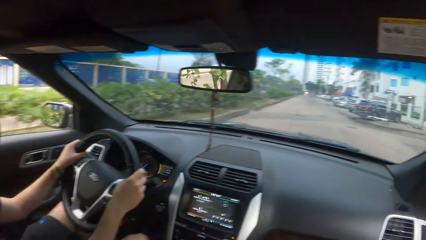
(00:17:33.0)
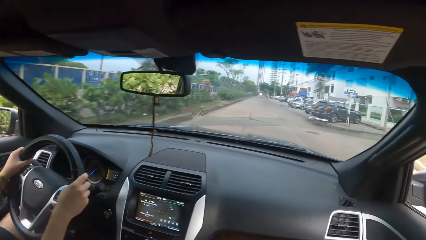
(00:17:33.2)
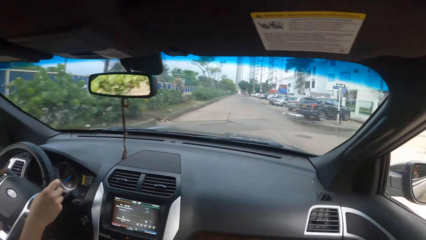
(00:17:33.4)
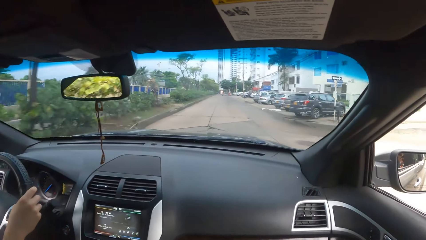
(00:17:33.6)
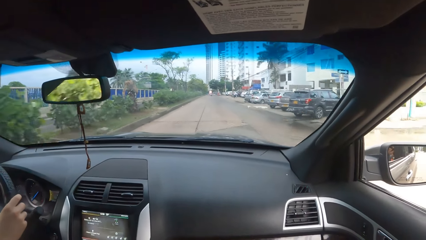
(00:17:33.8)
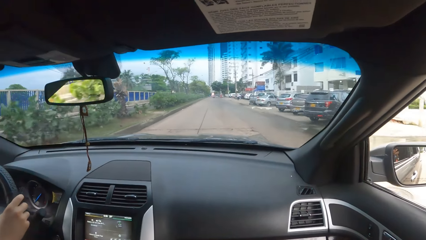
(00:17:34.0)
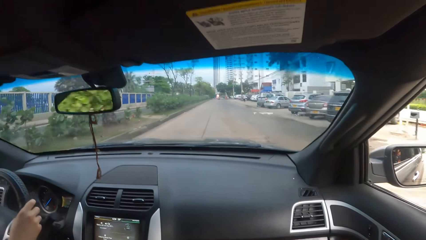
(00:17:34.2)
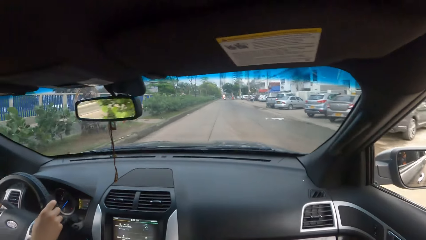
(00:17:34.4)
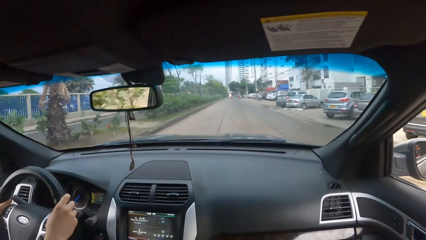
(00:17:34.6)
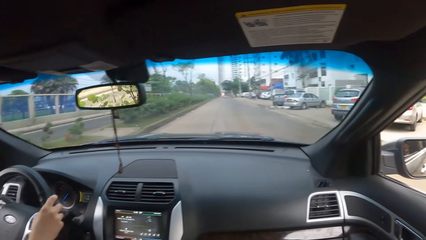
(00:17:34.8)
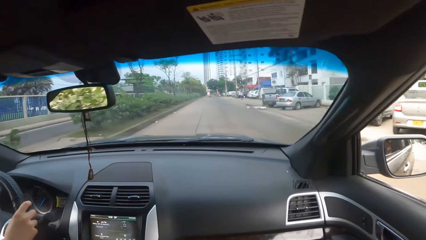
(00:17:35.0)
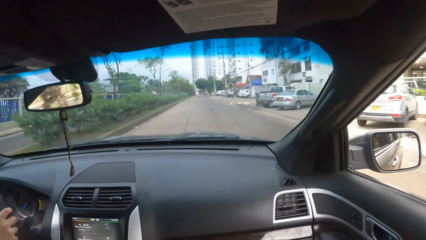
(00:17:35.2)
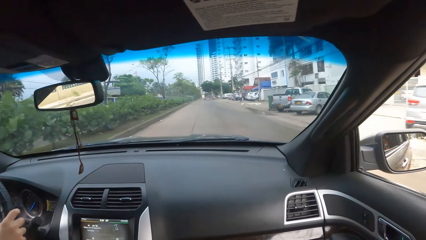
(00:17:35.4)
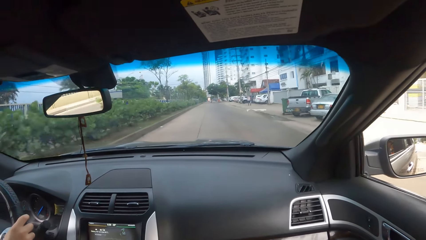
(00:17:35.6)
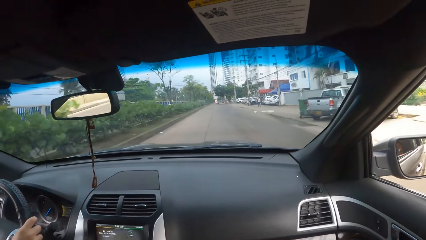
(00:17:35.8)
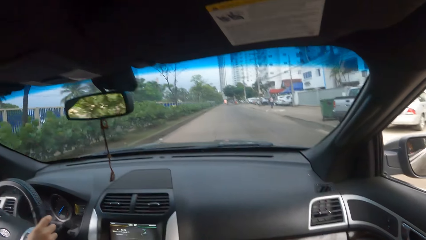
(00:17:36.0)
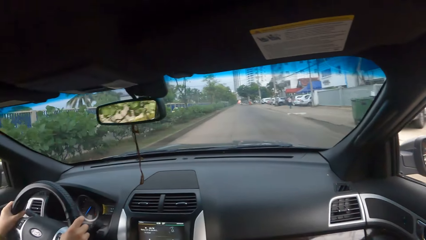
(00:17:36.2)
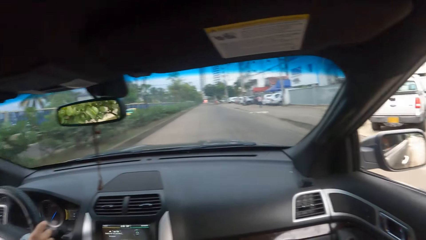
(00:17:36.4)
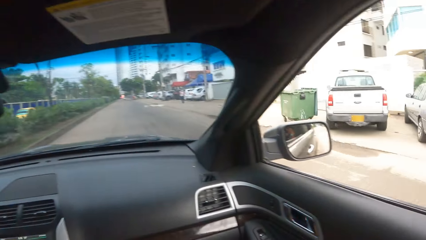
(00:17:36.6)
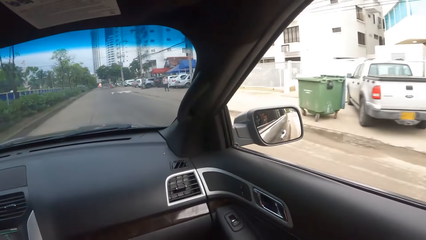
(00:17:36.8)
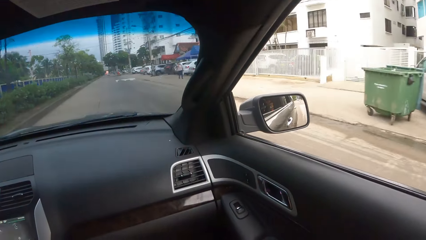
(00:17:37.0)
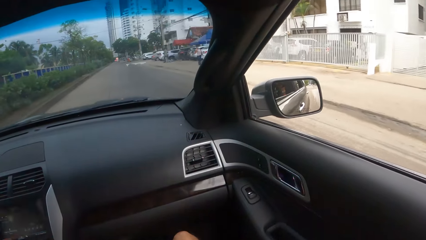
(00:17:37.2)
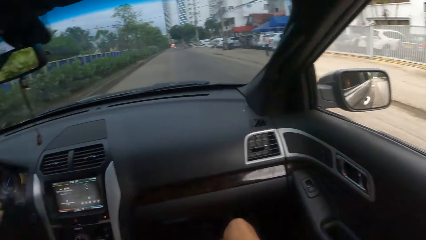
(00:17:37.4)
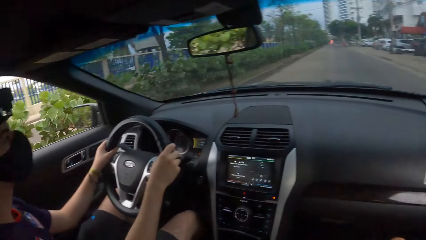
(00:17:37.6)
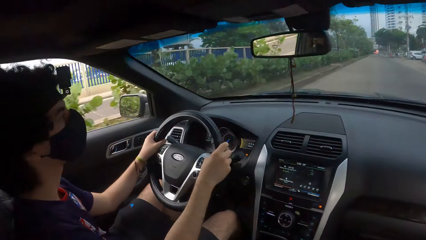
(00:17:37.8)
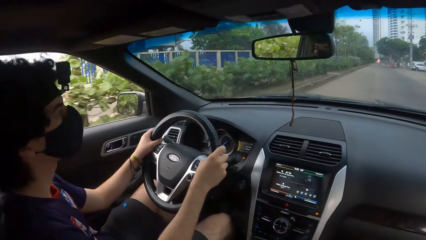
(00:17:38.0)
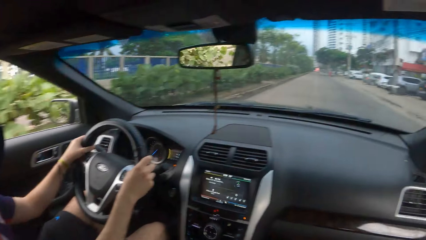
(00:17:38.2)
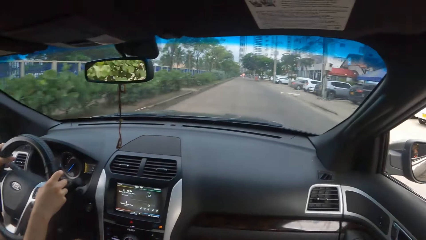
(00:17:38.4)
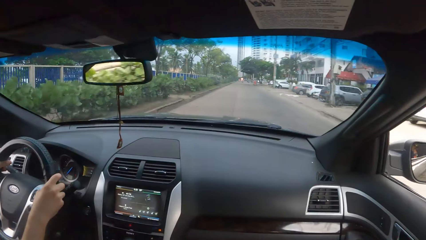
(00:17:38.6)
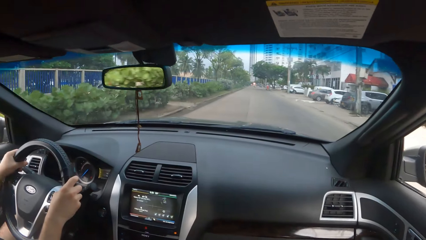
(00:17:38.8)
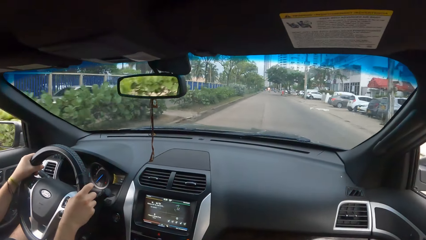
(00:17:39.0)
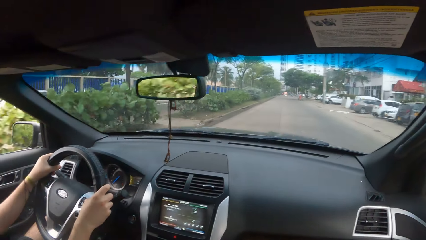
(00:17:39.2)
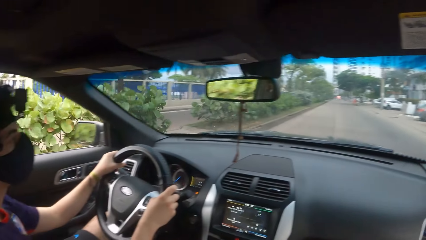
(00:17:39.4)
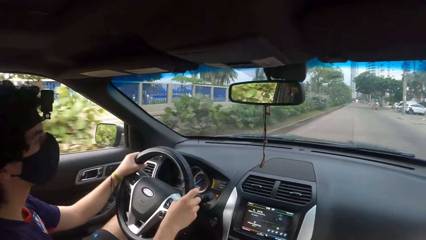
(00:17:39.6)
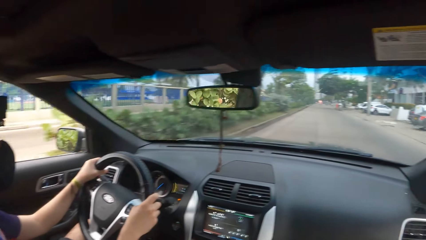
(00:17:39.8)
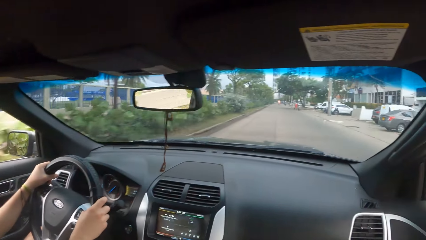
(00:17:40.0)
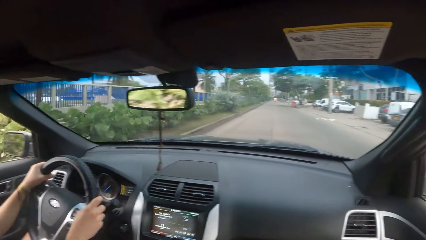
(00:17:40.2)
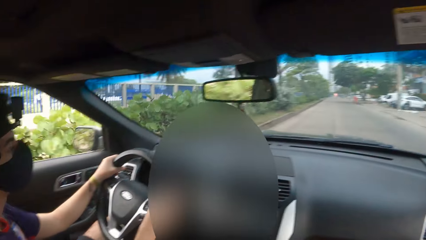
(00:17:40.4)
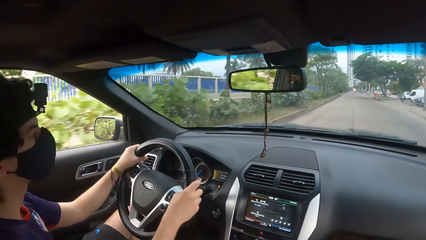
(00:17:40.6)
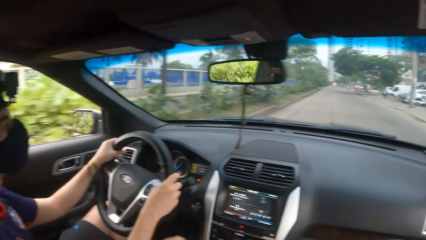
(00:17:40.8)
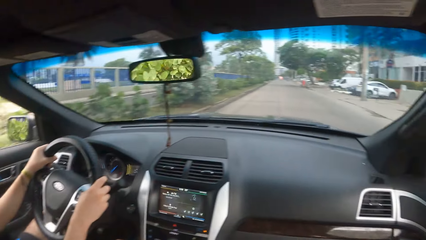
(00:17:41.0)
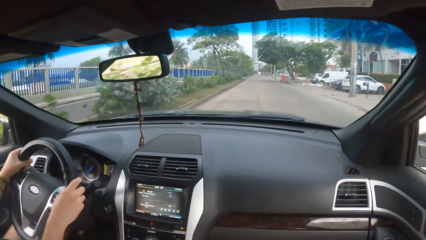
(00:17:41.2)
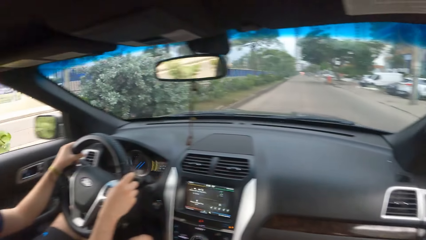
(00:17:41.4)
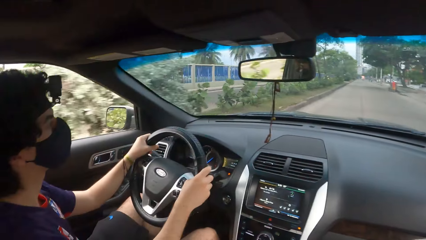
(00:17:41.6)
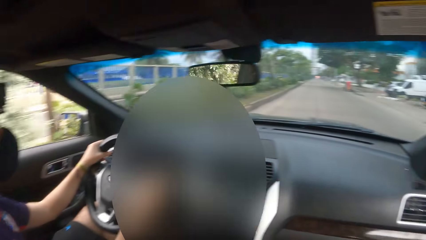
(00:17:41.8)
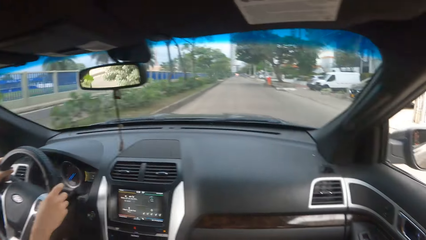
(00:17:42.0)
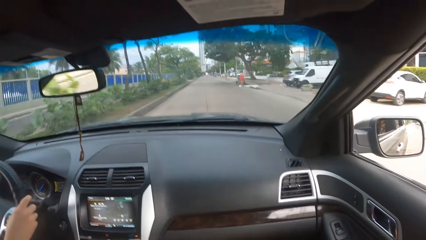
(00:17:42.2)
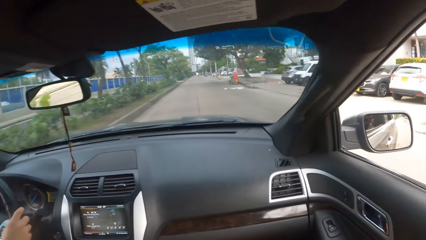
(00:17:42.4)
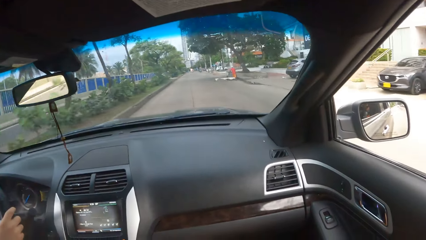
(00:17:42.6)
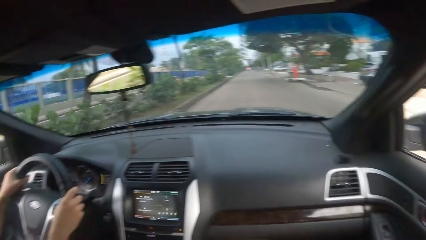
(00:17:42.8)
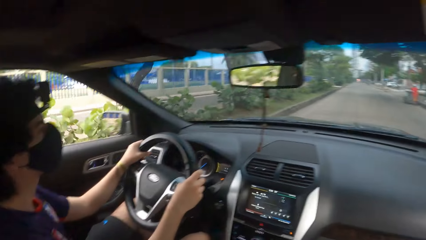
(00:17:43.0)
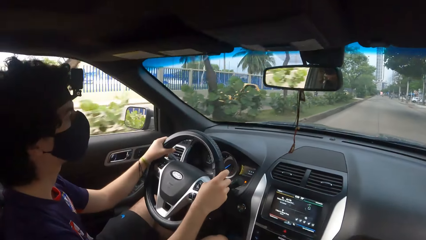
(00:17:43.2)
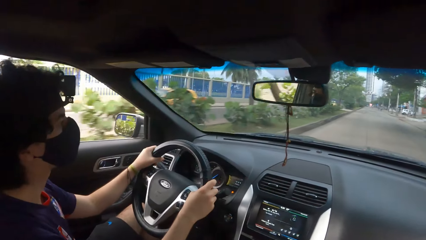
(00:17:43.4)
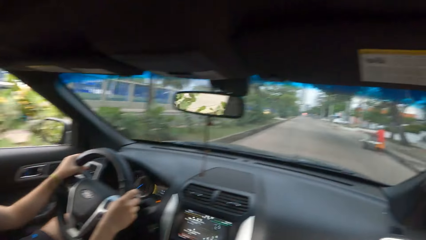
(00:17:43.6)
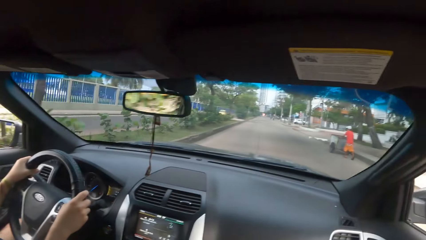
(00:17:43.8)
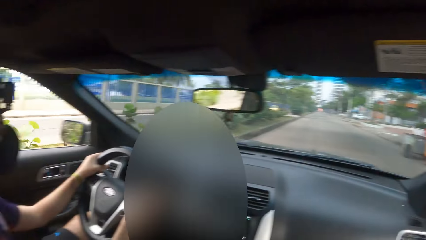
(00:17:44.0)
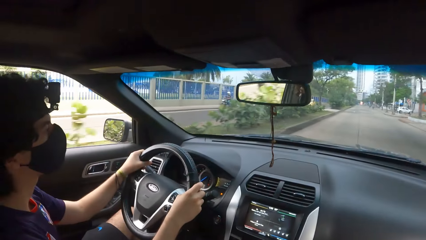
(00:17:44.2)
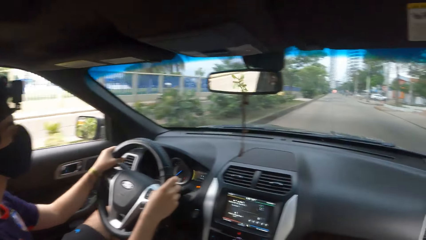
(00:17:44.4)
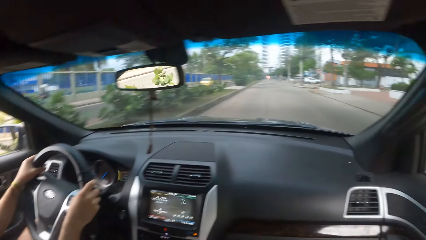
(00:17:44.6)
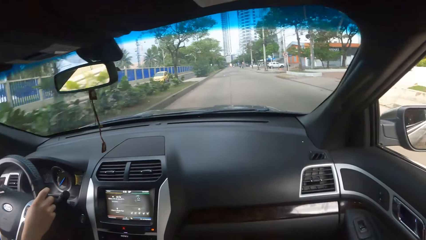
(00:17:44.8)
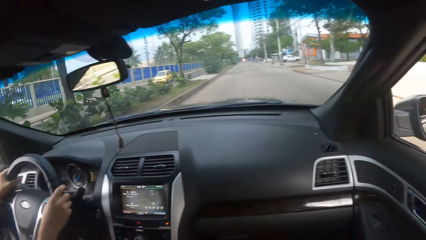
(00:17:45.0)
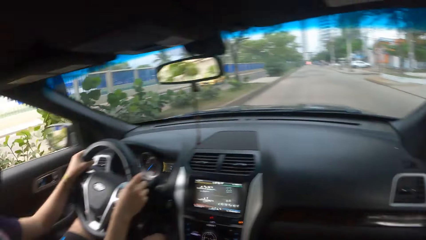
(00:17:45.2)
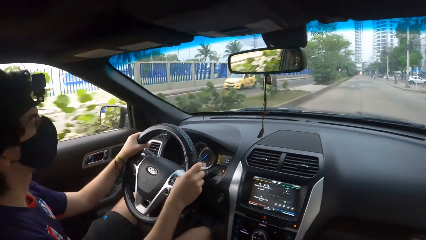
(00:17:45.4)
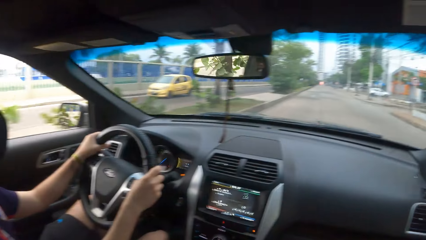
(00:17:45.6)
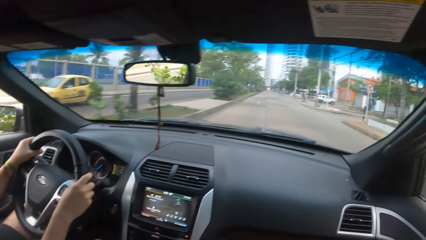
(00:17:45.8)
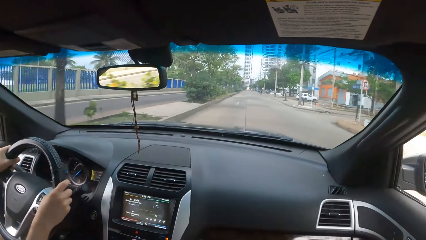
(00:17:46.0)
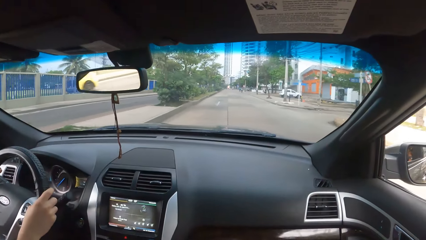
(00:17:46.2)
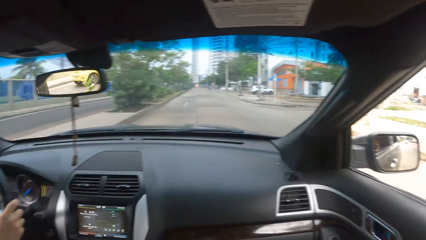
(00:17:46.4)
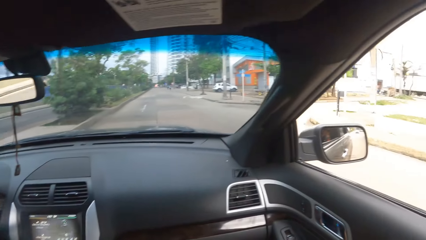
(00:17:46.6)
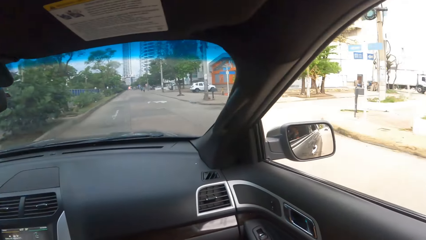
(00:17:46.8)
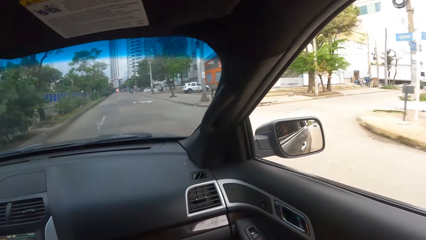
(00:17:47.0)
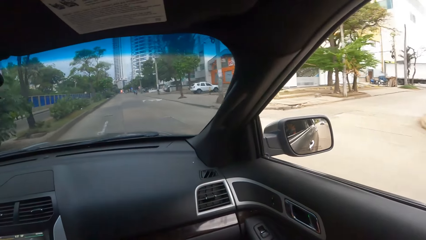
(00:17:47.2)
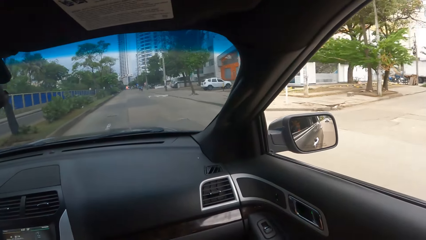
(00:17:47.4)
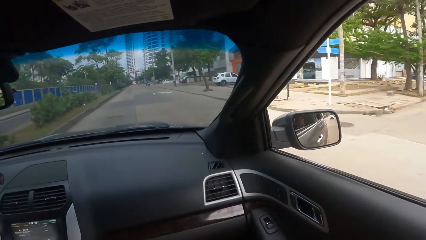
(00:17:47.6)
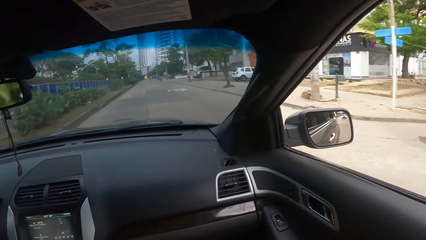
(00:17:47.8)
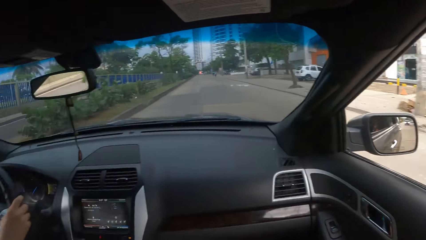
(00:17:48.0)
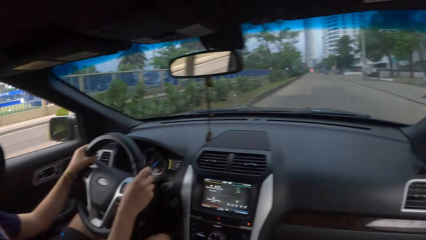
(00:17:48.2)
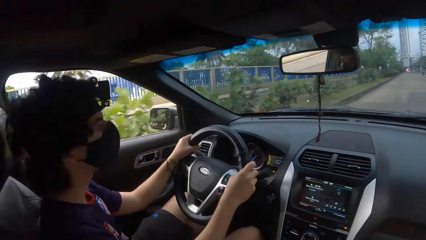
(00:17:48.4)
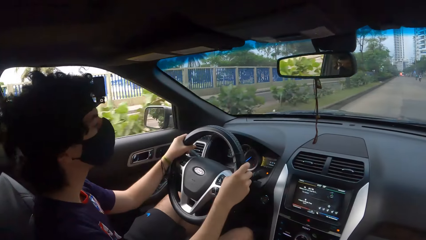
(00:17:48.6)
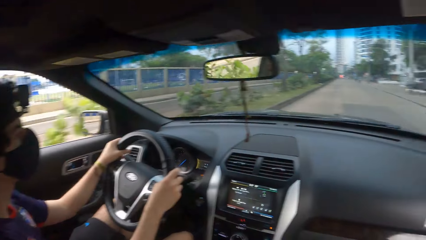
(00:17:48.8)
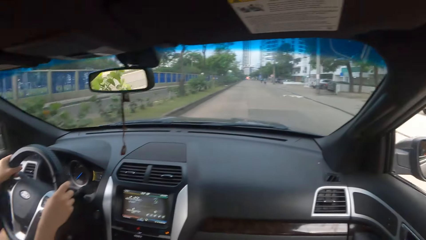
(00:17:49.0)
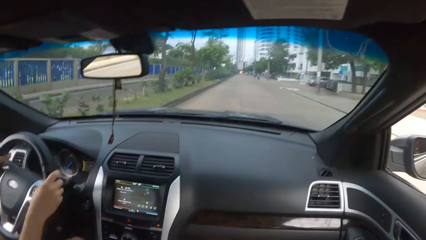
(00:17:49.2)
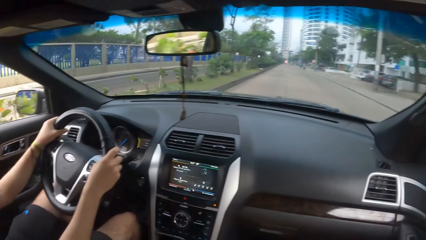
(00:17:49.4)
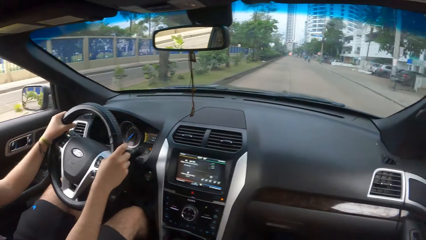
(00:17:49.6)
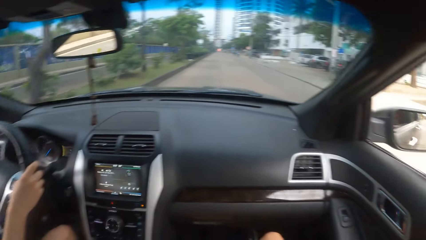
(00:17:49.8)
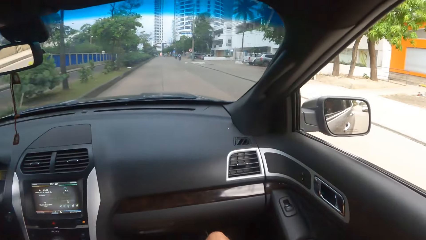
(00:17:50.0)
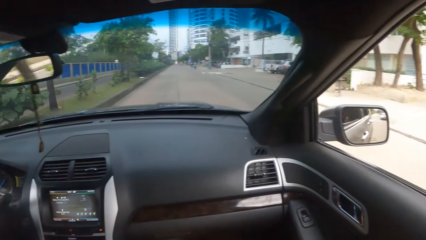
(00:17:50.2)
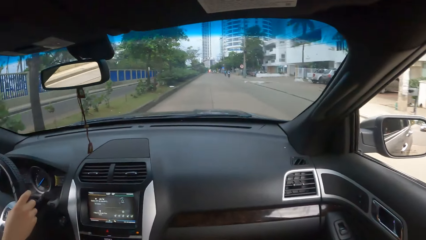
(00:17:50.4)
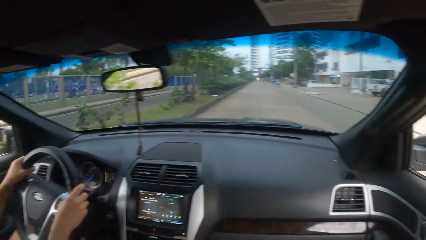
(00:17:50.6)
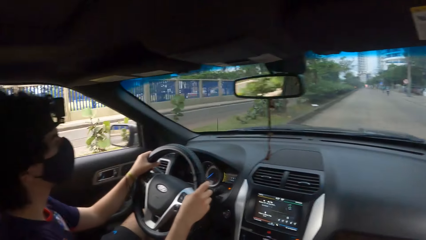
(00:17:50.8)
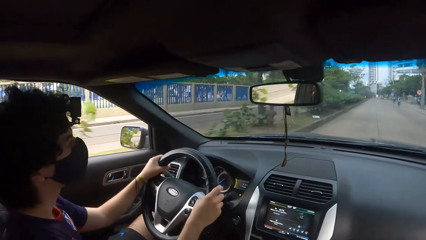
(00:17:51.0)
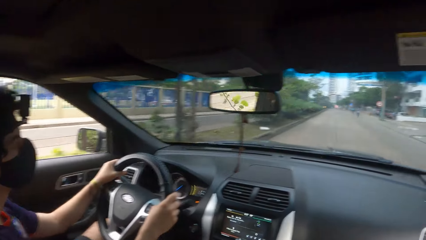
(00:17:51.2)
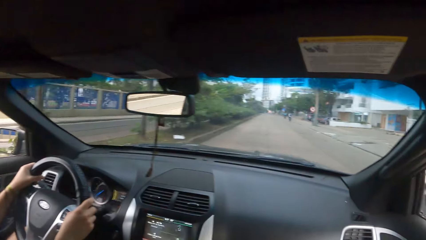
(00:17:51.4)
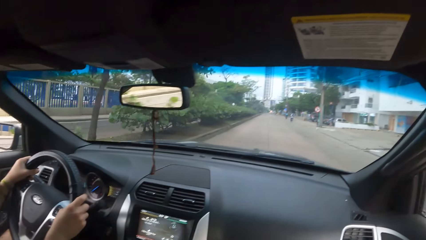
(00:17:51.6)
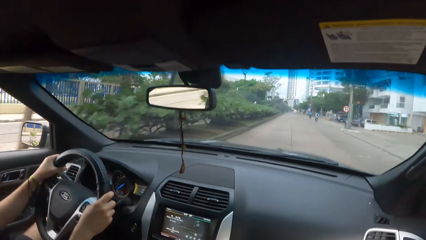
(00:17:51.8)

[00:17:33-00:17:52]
The camera wearer looks left and converses with a man. They look forward. They look right. They look left and converse with the man. They look forward. They look left and converse with the man. They look forward. They look left and converse with the man. They look forward. They look left and converse with the man. They look forward. They look left and converse with the man. They look forward. They look left and converse with the man. They look forward. They look left and converse with the man. They look forward. They look right. They look left and converse with the man. They look forward. They look right. They look left and converse with the man.
